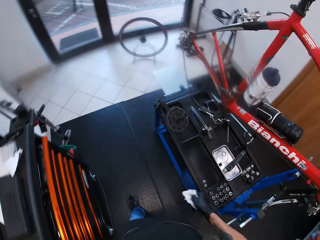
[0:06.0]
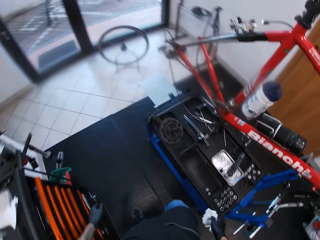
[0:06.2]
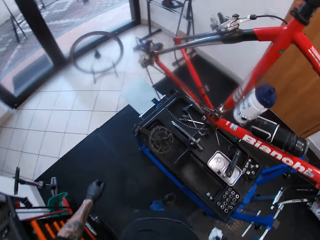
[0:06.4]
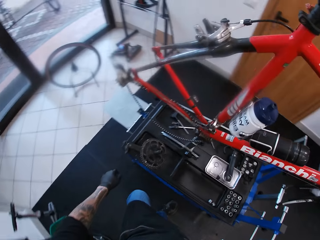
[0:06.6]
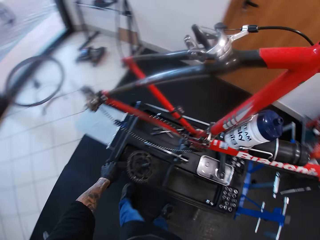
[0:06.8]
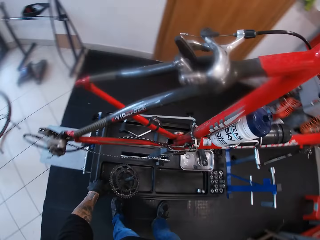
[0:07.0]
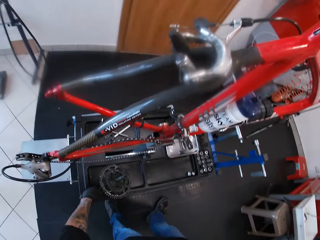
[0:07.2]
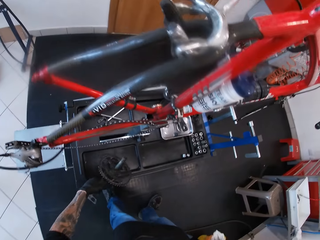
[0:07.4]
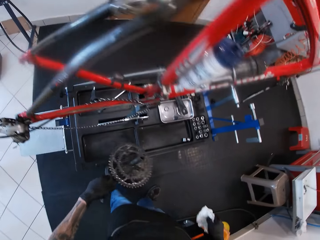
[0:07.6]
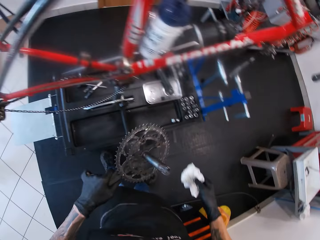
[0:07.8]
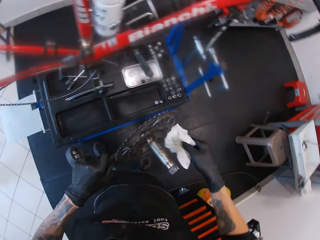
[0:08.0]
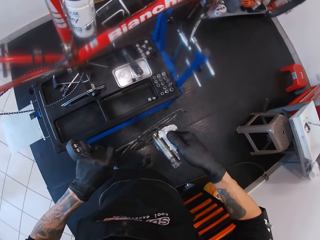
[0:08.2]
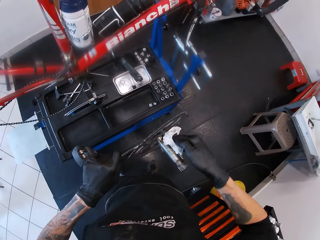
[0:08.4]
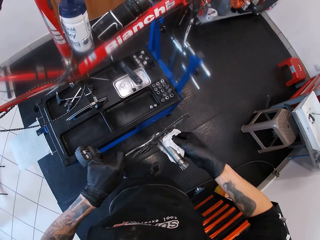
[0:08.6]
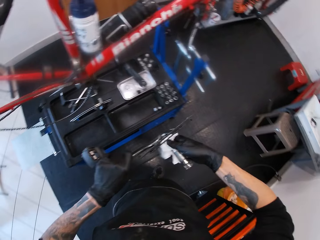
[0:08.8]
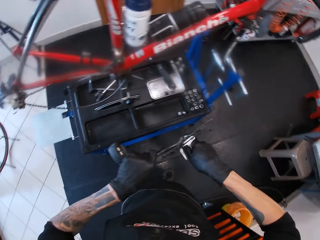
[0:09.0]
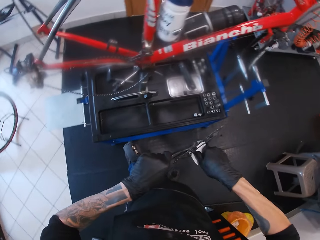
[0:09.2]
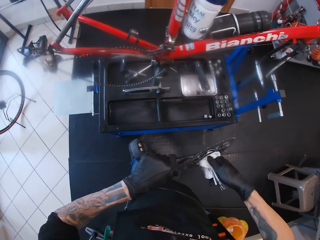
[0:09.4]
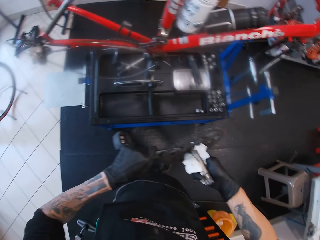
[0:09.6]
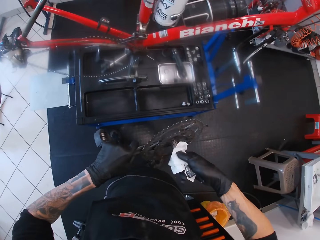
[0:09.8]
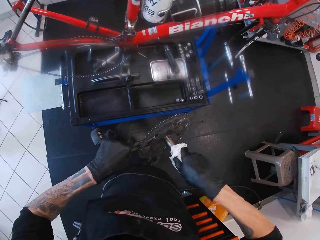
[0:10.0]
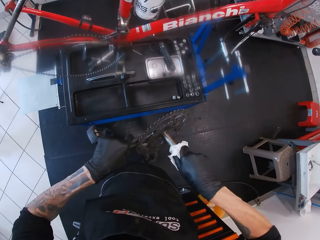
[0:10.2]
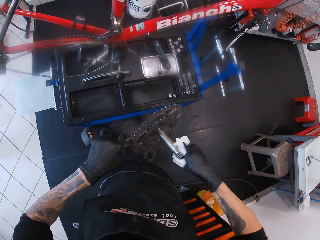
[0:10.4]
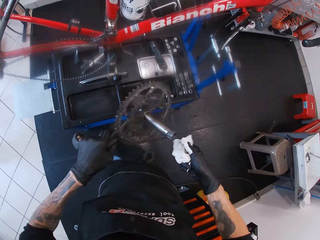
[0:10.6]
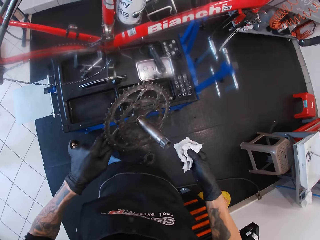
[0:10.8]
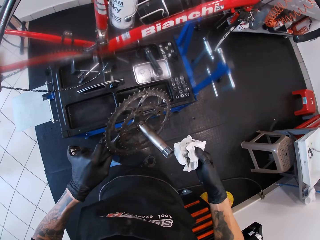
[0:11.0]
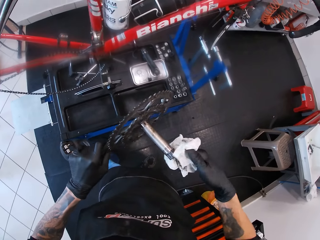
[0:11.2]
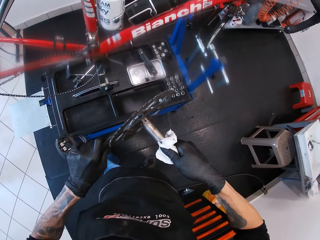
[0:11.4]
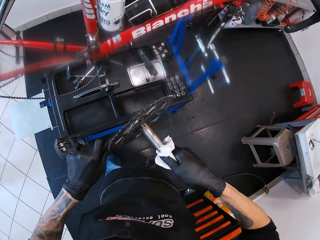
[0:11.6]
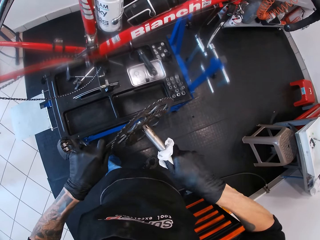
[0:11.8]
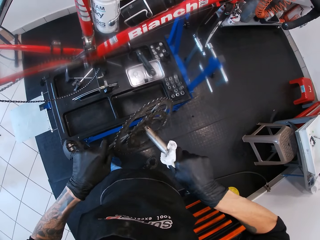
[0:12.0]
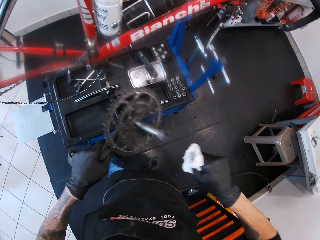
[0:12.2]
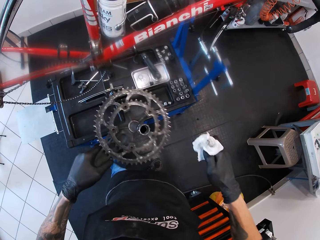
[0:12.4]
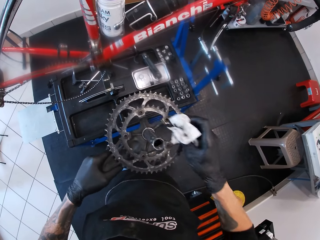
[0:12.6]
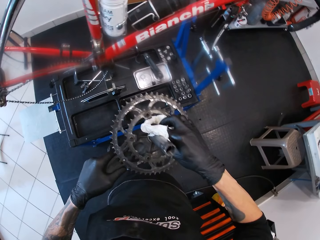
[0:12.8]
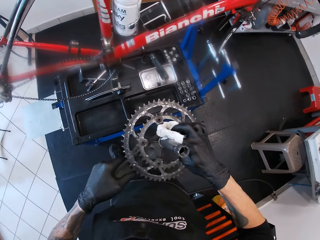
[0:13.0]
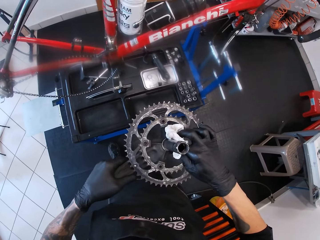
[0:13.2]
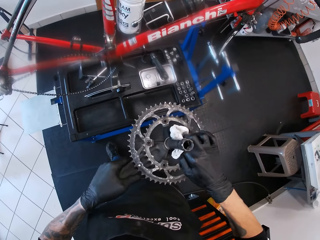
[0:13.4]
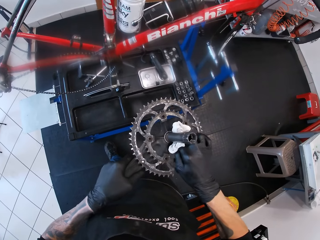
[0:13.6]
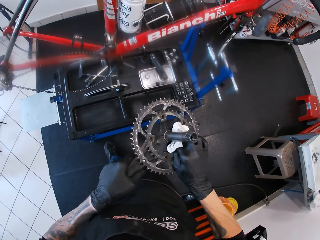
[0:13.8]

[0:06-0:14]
The camera wearer picks up a crank set from a work bench with his left hand. He cleans the crank set in his left hand with a wipe in his right hand.

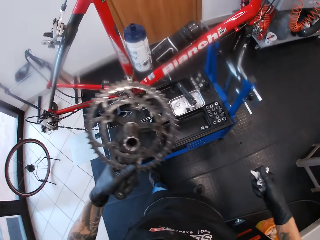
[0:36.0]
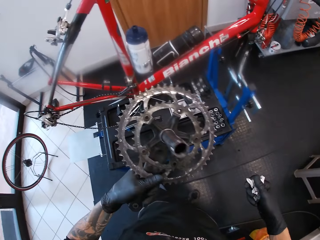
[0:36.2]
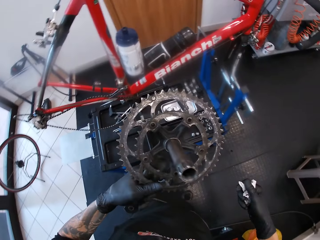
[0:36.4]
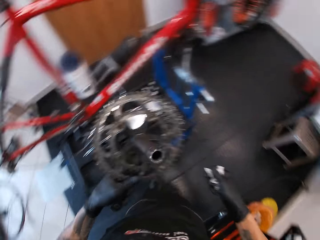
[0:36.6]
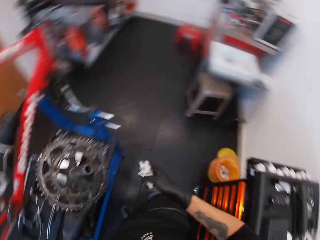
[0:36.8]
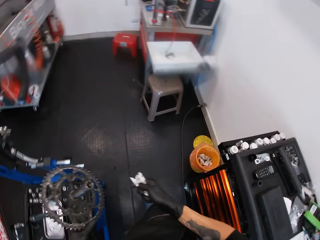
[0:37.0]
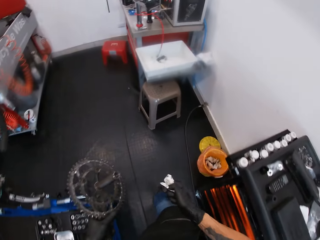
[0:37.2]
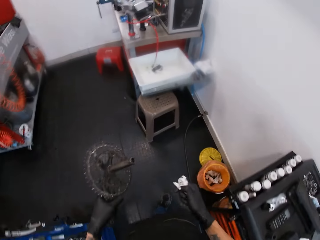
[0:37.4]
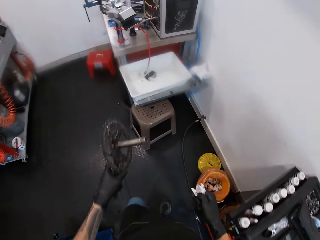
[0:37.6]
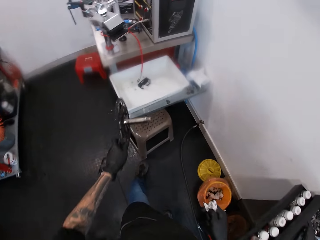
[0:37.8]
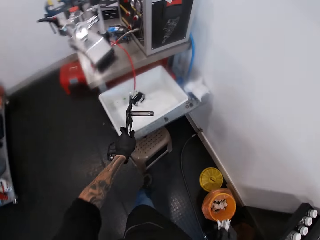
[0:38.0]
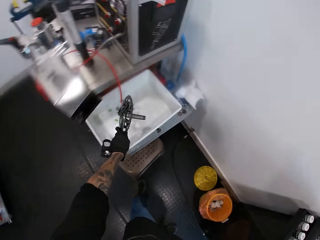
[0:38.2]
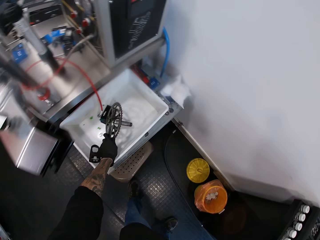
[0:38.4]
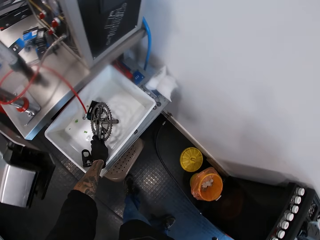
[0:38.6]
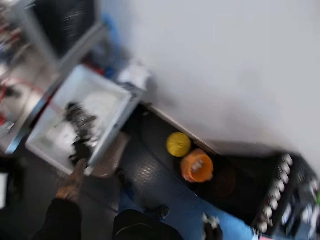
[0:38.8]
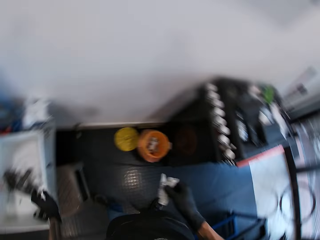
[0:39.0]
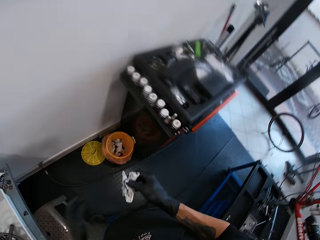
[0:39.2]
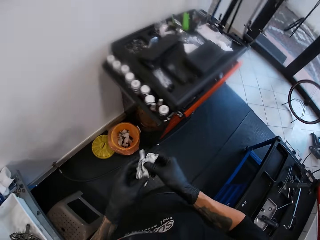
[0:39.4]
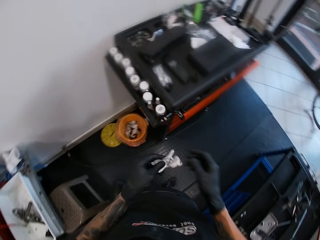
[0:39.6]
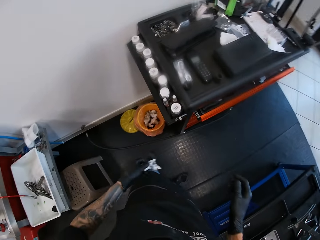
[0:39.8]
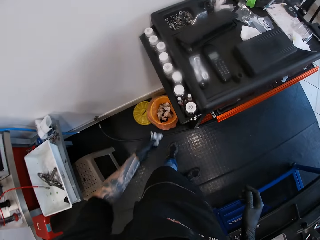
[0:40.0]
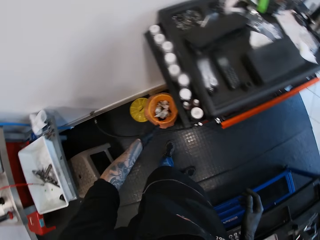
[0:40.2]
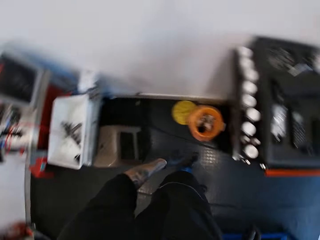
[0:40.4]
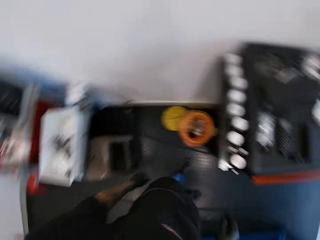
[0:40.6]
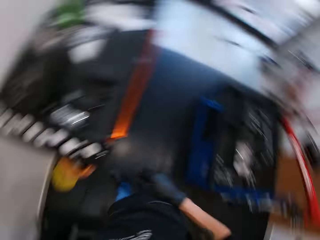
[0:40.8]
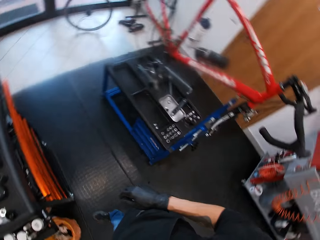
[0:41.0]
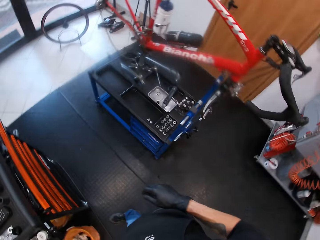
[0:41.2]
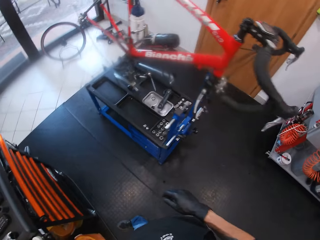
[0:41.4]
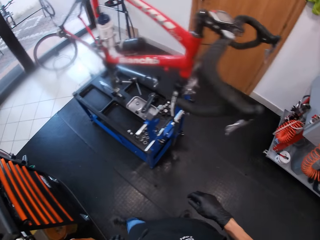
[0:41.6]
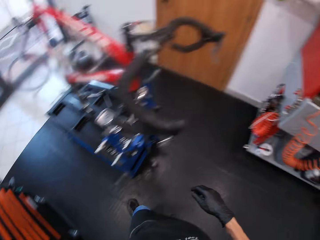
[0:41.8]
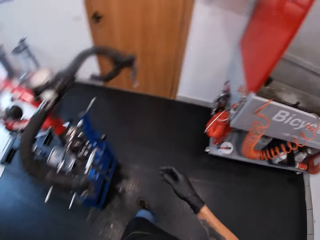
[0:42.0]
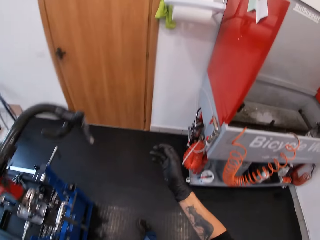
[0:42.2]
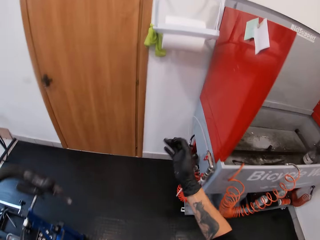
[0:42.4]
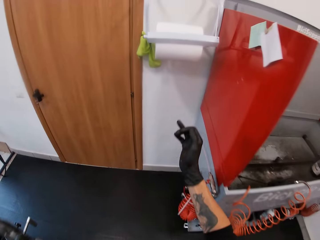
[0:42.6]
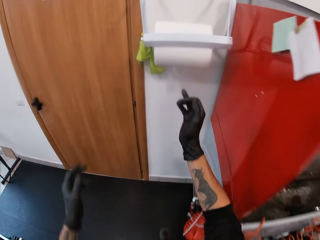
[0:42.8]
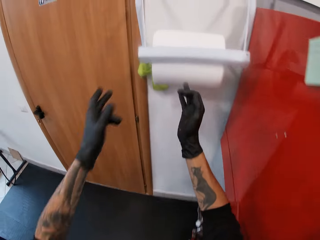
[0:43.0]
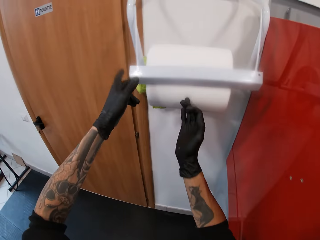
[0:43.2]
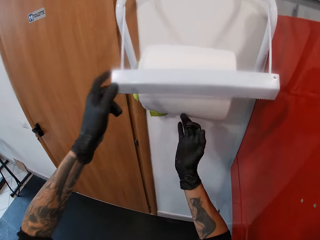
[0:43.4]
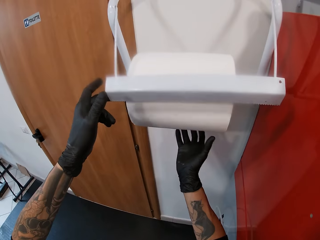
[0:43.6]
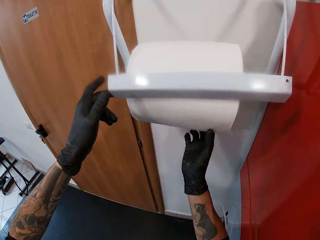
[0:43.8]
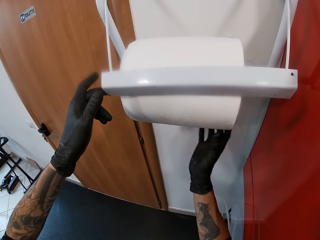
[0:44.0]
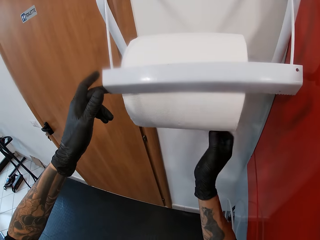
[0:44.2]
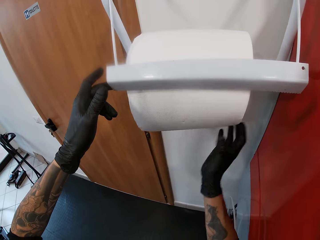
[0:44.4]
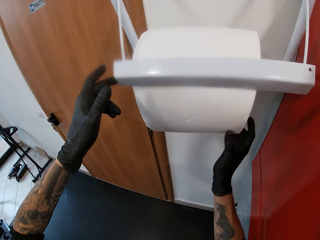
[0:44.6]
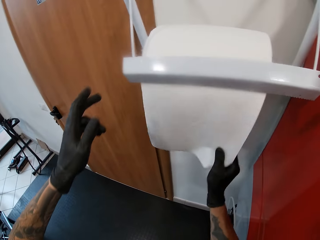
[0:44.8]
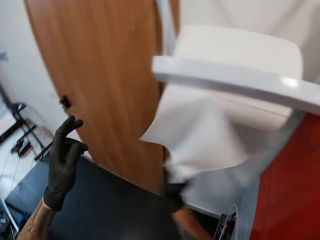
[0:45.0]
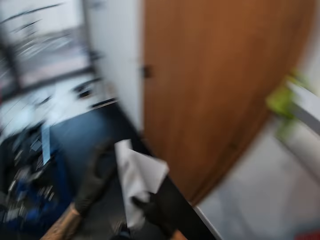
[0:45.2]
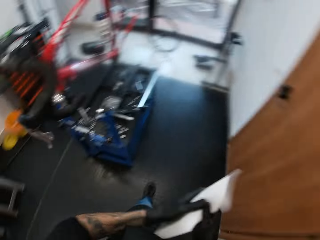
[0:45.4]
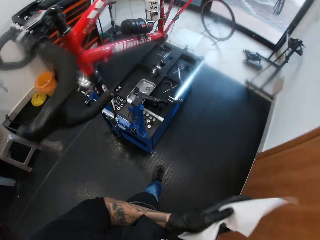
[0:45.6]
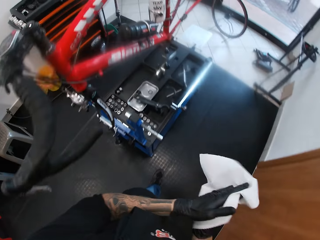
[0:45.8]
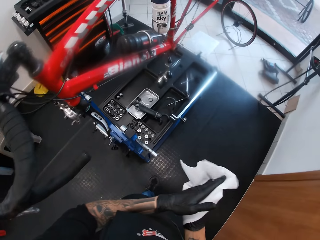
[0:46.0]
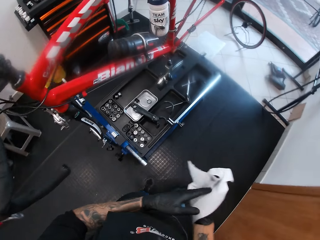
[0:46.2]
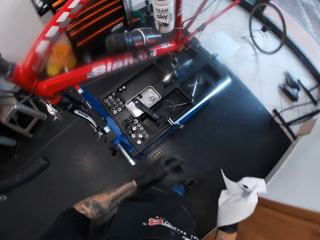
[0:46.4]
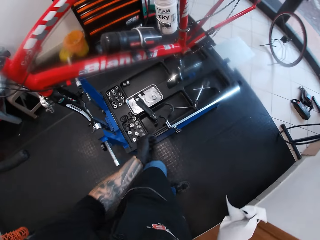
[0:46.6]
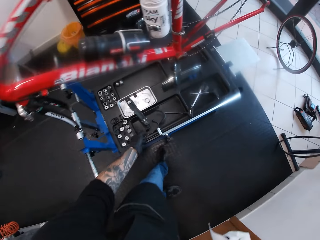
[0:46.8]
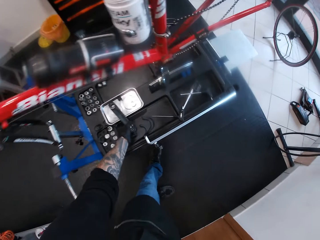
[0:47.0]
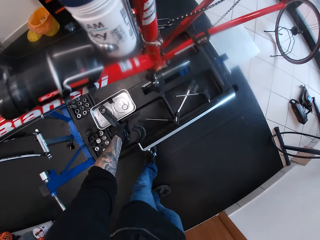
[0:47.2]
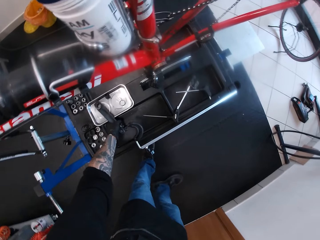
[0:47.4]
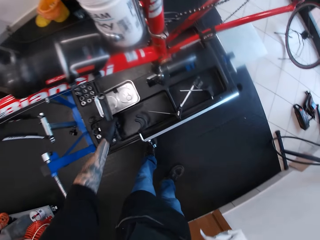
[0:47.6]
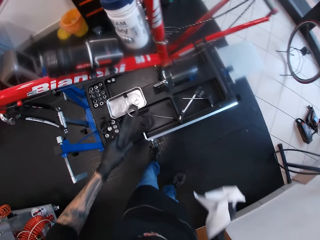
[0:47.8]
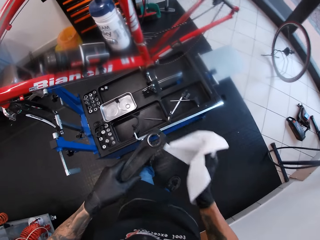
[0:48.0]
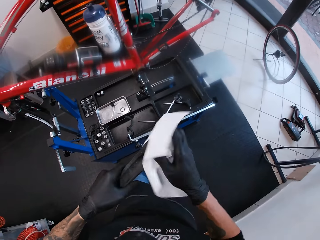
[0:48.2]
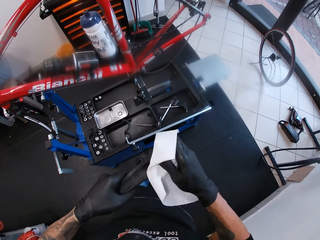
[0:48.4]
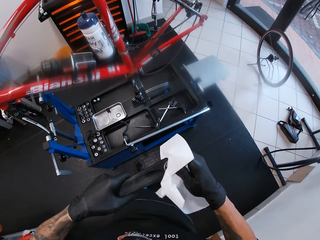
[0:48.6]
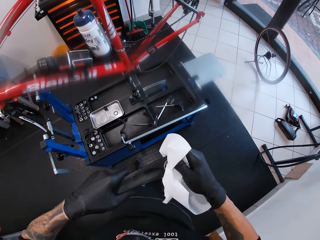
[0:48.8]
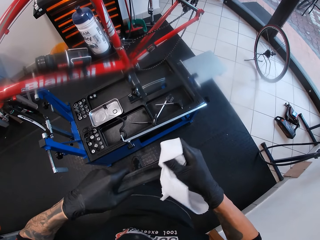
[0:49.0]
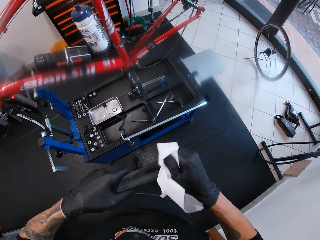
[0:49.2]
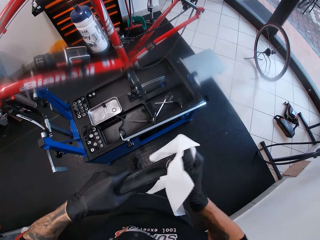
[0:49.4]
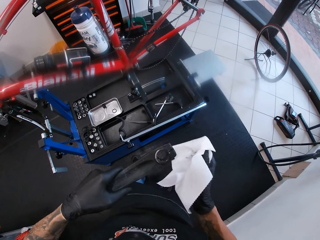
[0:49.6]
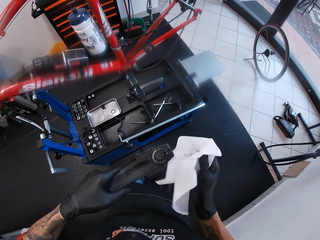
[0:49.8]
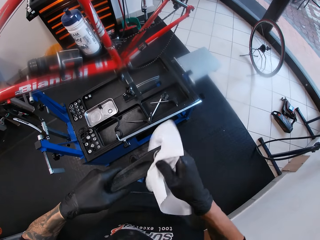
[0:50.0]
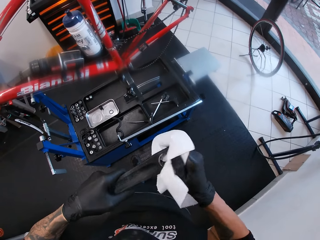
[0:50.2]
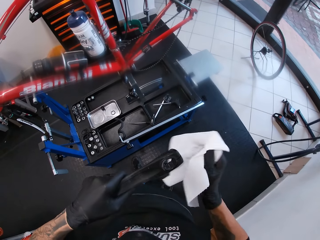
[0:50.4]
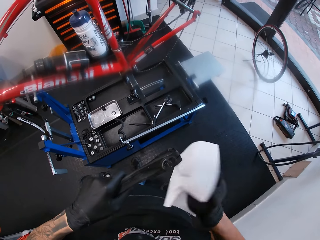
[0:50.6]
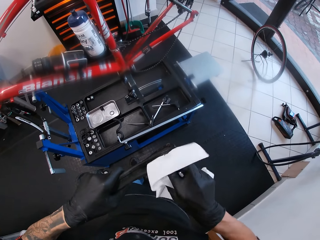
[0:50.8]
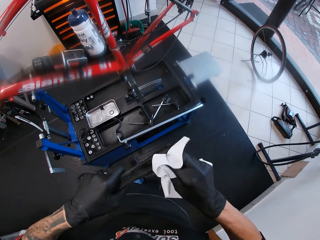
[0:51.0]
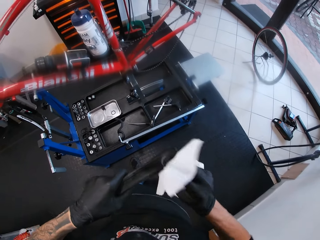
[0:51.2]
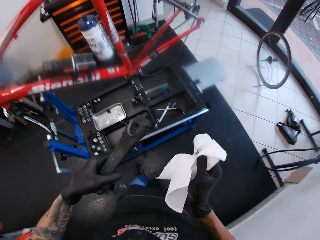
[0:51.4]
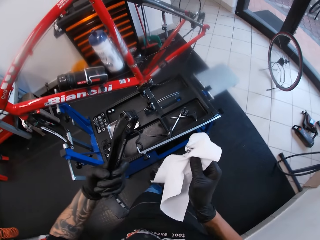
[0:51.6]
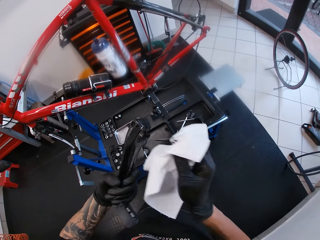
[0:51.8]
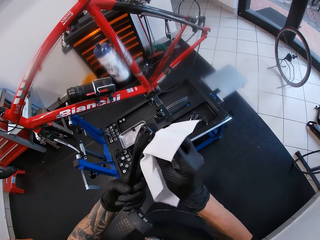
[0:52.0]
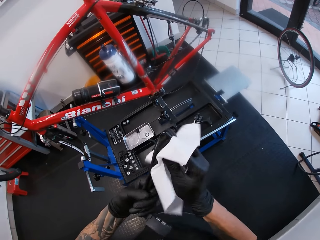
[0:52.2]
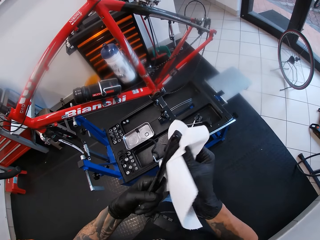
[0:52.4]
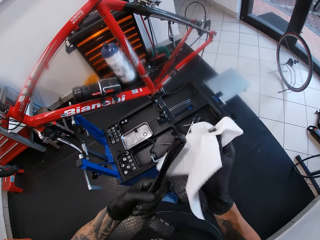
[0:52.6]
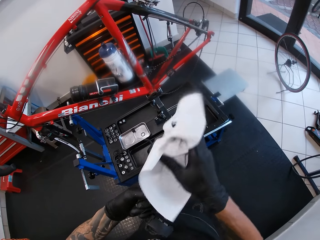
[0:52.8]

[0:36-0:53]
The camera wearer drops the crank set in his left hand into a plastic container on the work bench. He moves around. He passes the wipe in his right hand to his left hand. He drops the wipe in his left hand inside a trash bin on the floor. He moves around. He moves around again. He opens a tissue paper holder with his left hand. He tears a tissue paper from a bunch with his right hand. He cleans his hands with the tissue paper. He removes his left hand from the tissue paper. He moves around. He picks up a crank arm from the work bench with his left hand. He cleans the crank arm with the tissue paper in his right hand.
